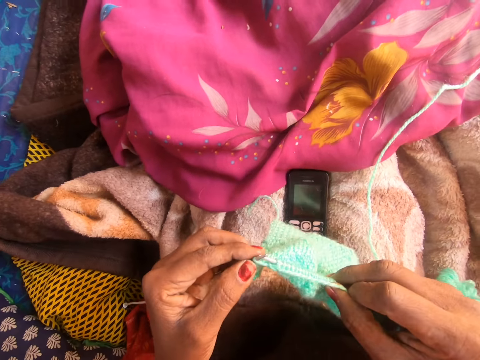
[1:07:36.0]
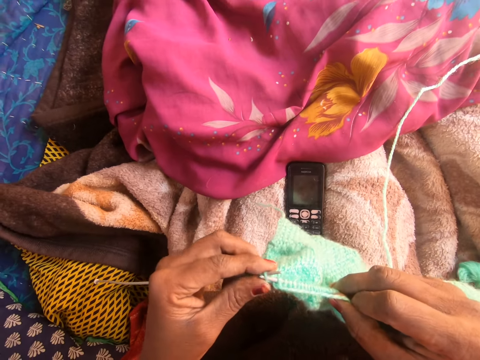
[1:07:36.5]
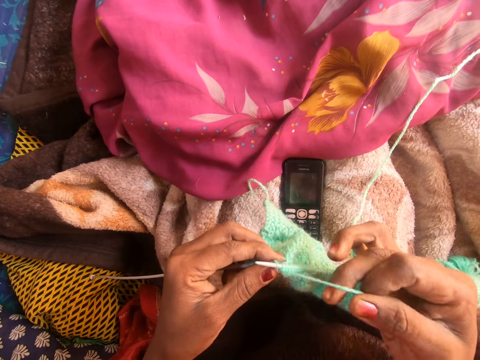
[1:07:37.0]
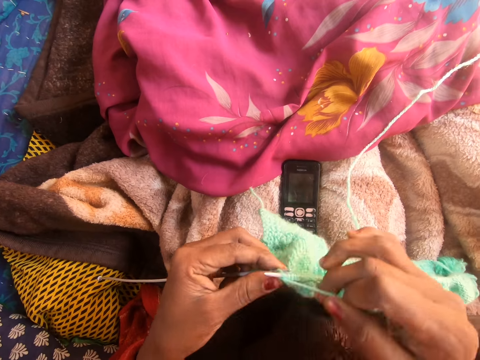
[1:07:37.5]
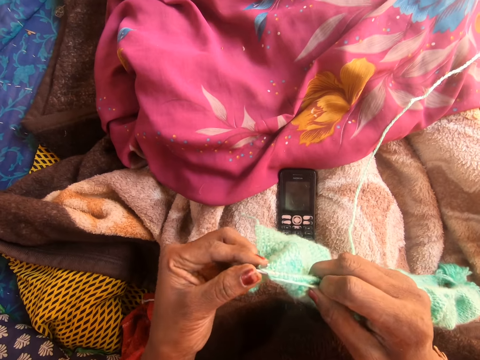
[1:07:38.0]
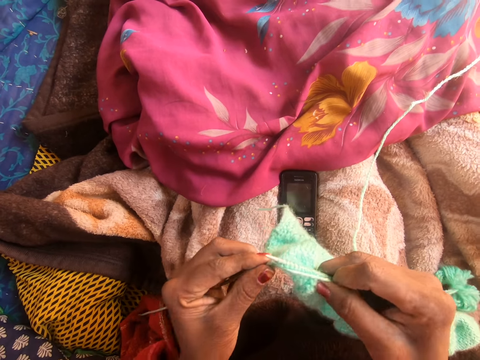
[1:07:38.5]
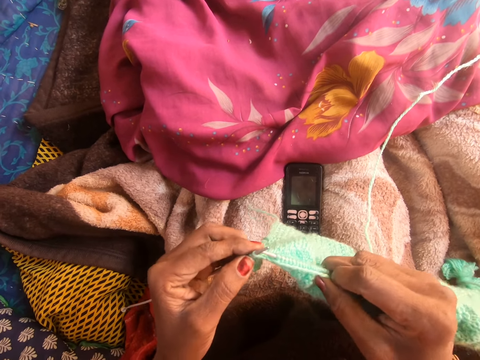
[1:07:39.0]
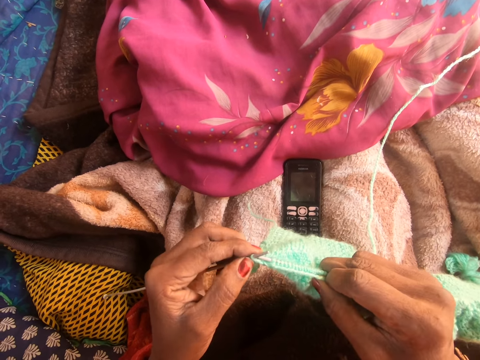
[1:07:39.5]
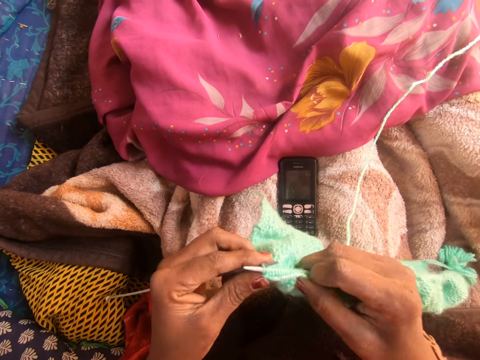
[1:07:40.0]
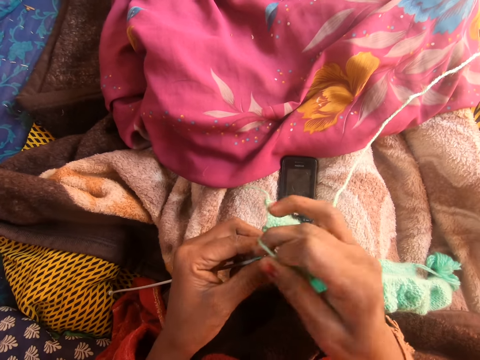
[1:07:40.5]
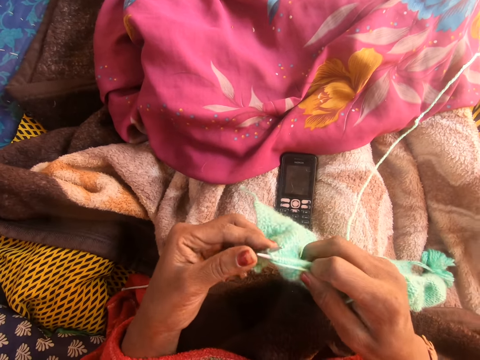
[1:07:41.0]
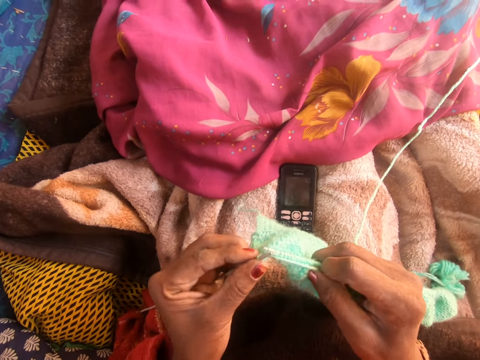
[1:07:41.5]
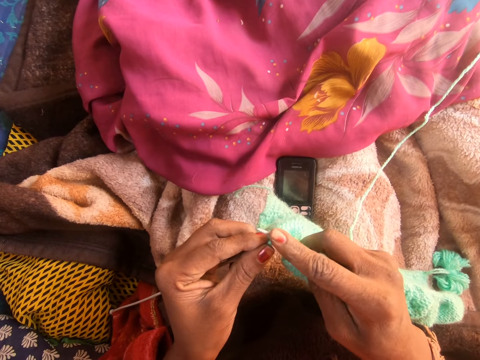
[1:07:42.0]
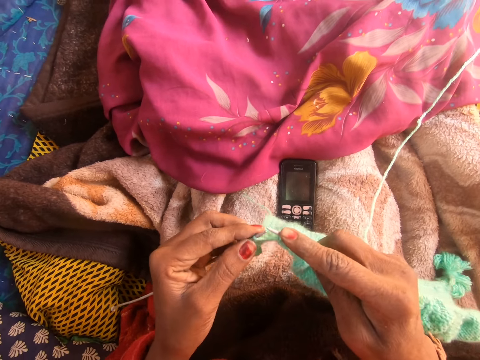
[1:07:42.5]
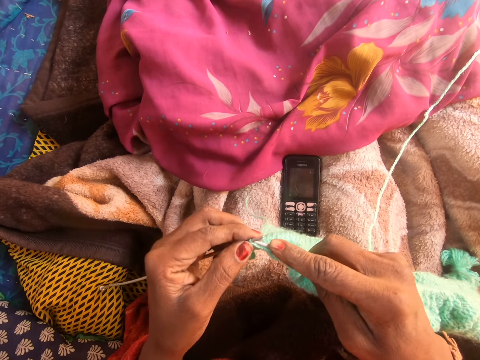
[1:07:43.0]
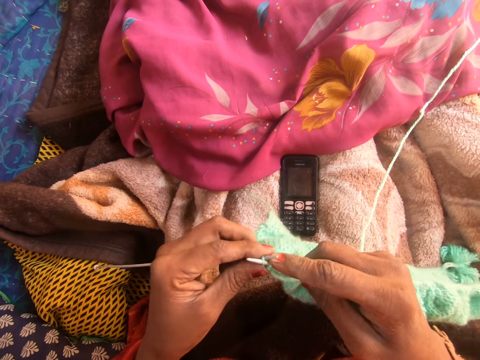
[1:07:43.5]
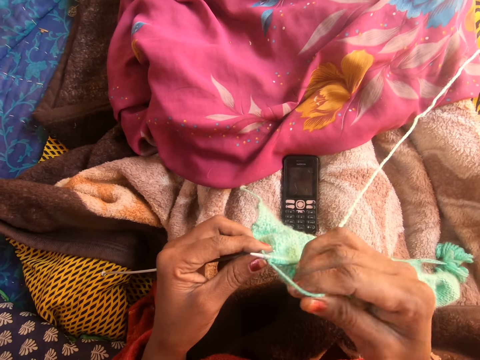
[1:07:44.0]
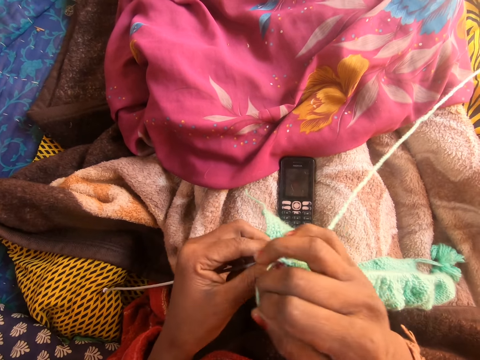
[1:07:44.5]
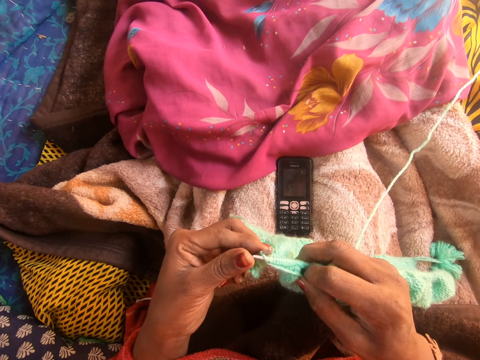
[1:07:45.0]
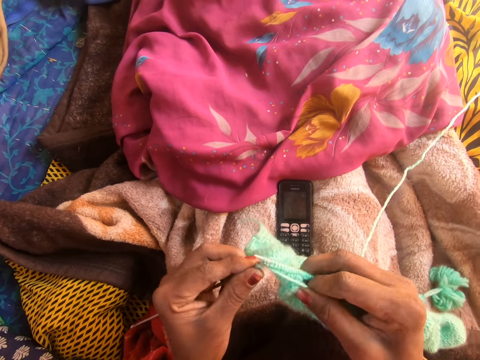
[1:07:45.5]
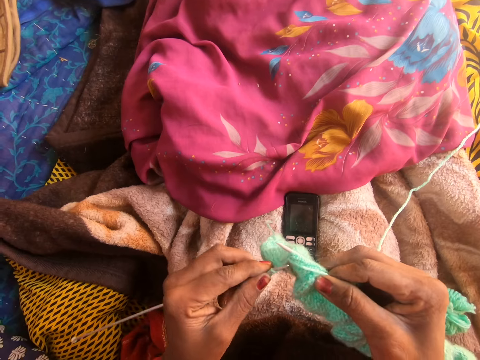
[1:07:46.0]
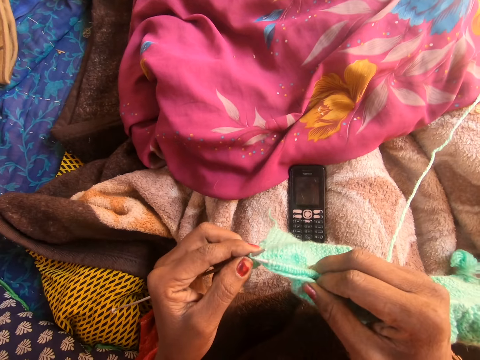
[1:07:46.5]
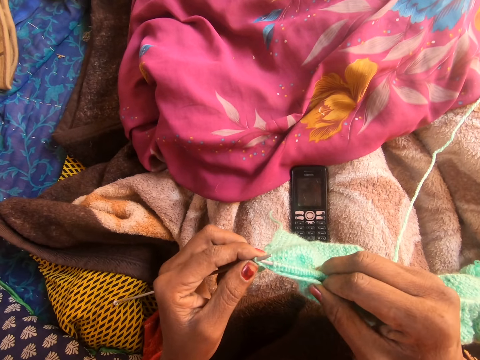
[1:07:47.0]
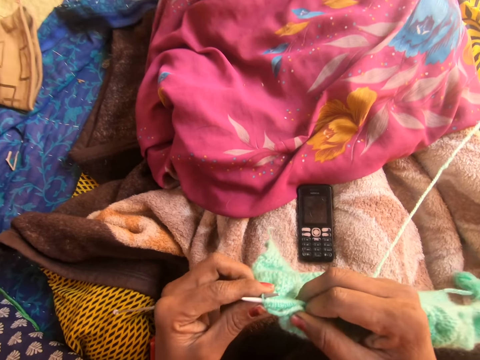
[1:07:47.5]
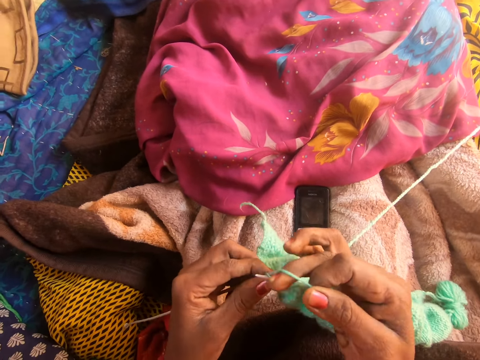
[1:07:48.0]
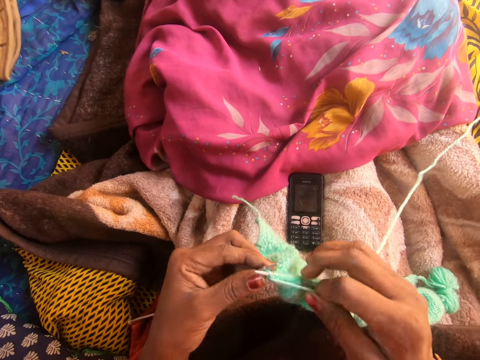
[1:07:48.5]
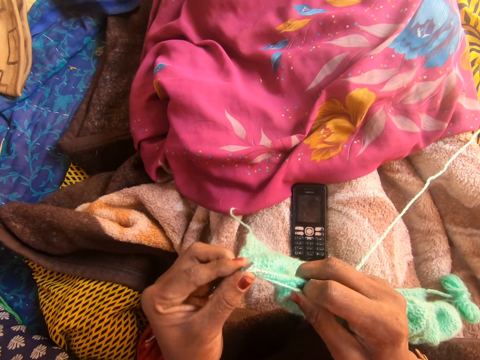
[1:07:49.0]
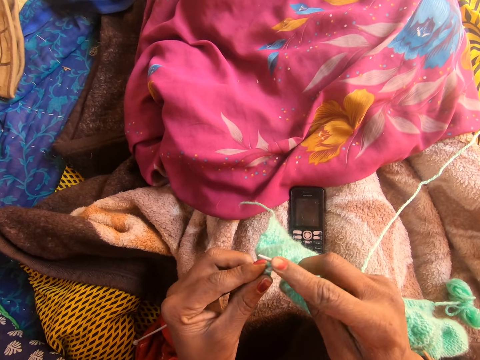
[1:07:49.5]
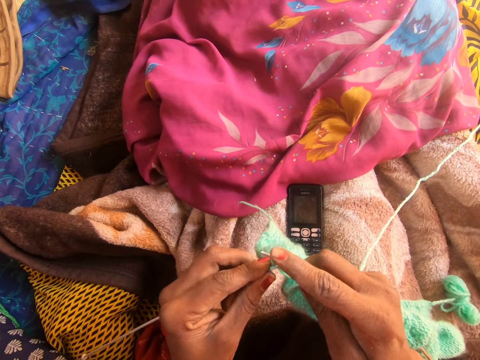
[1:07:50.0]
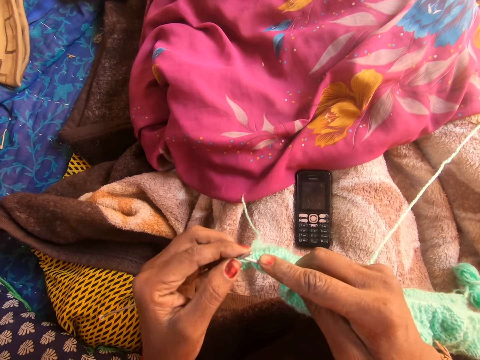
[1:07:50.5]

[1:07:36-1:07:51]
The camera wearer knits the wool with the knitting needles. They talk to a person on the phone.

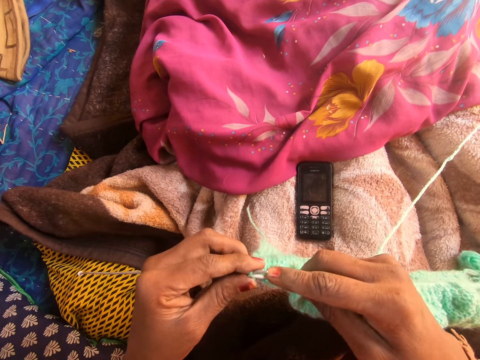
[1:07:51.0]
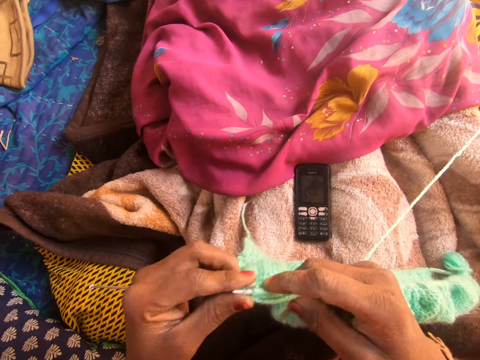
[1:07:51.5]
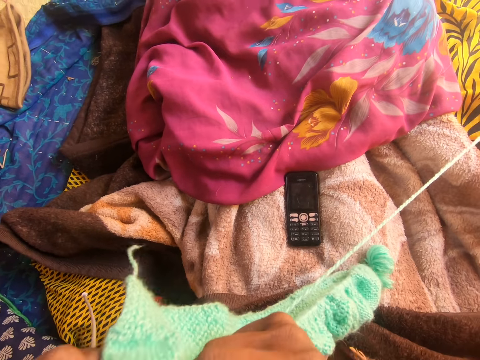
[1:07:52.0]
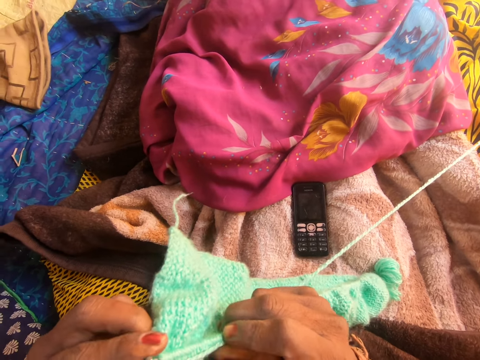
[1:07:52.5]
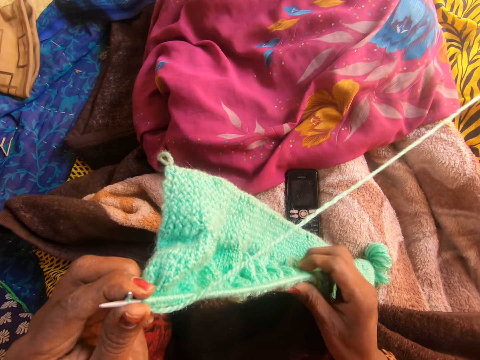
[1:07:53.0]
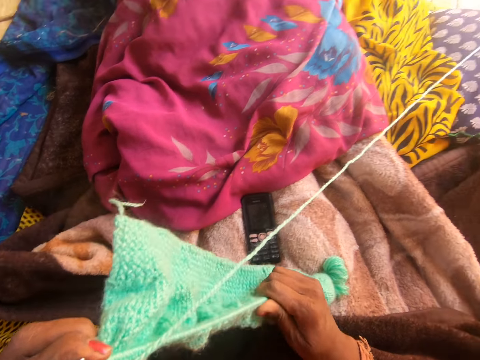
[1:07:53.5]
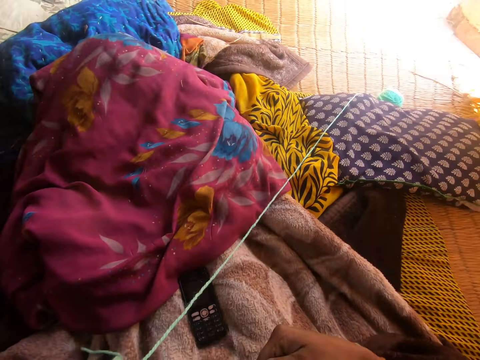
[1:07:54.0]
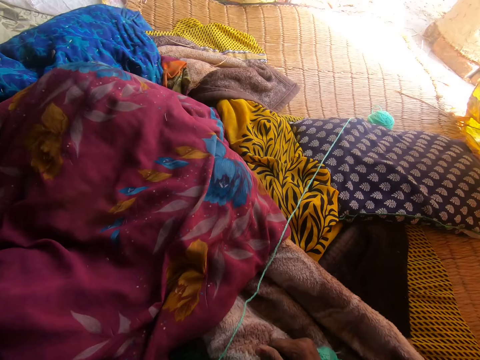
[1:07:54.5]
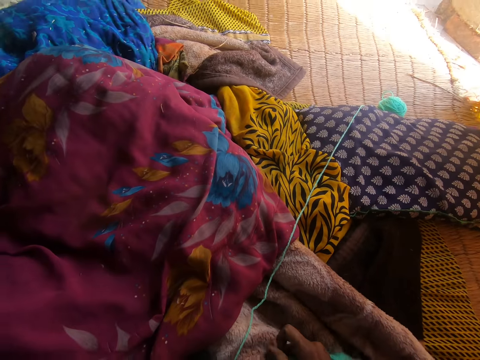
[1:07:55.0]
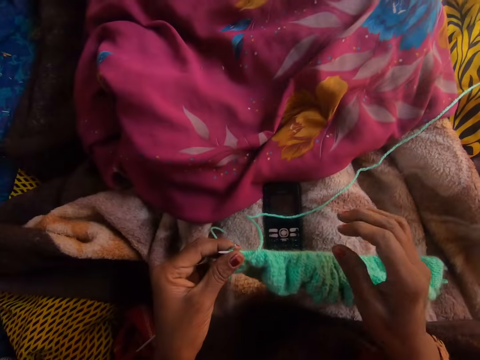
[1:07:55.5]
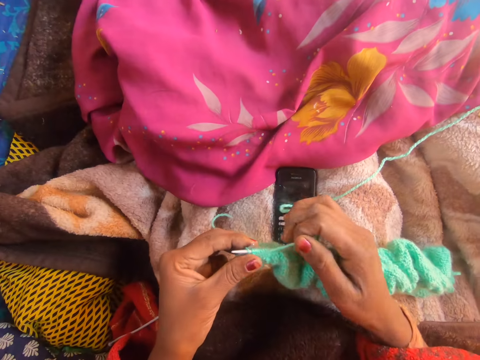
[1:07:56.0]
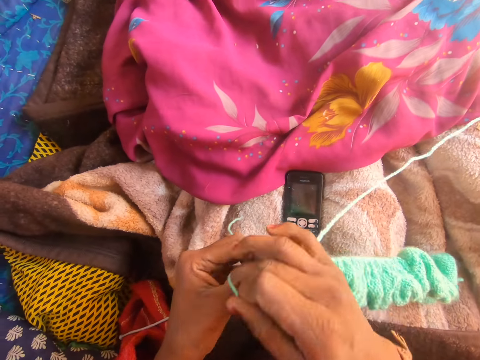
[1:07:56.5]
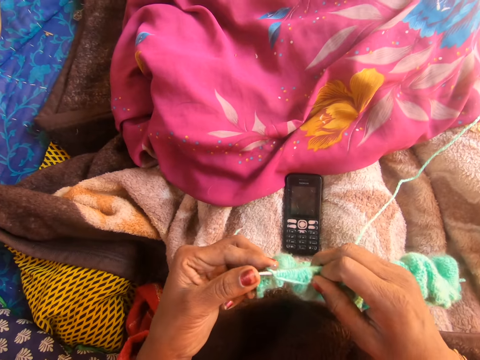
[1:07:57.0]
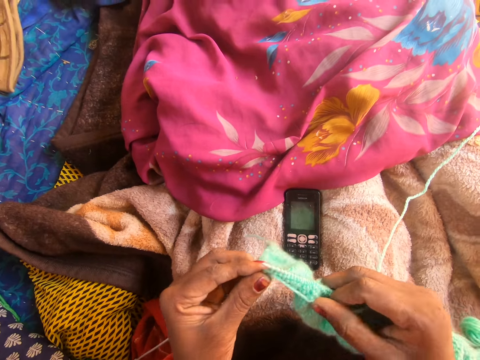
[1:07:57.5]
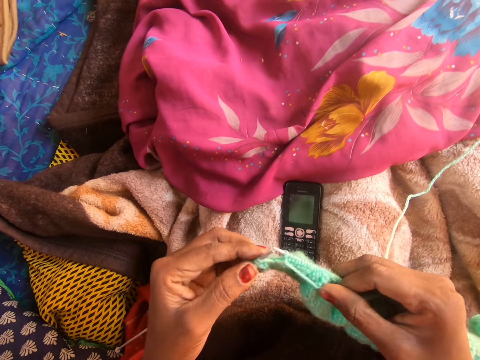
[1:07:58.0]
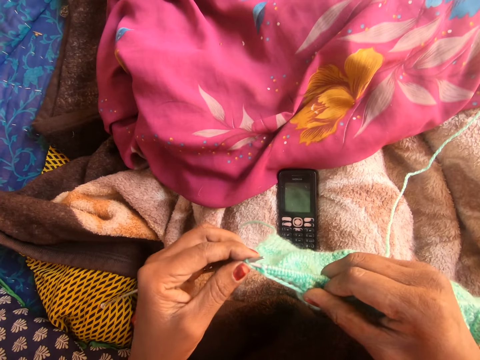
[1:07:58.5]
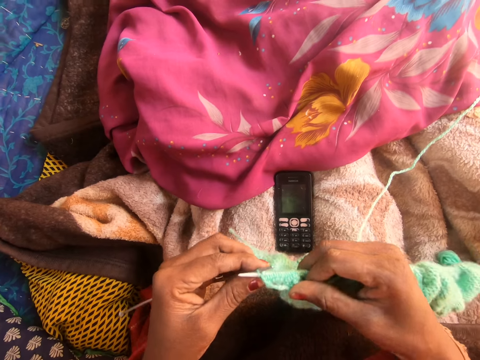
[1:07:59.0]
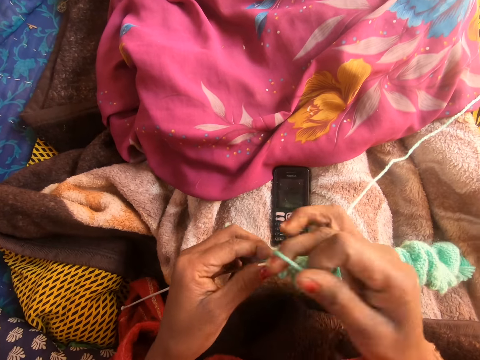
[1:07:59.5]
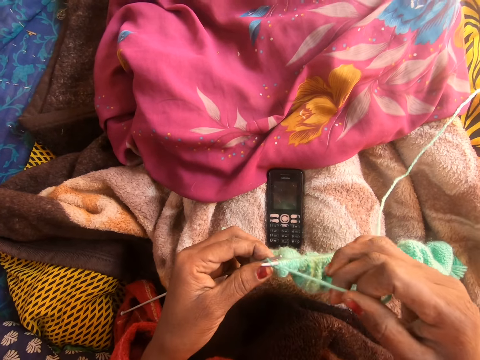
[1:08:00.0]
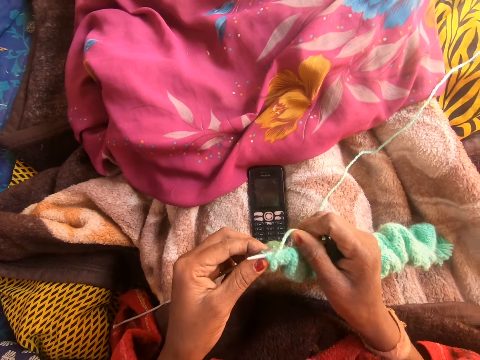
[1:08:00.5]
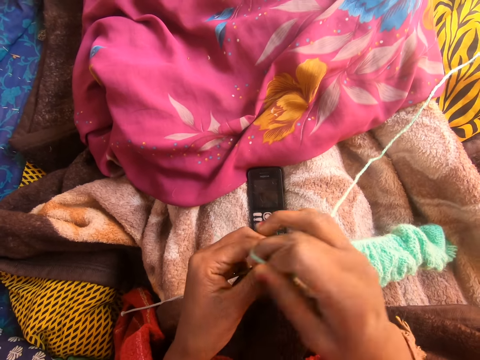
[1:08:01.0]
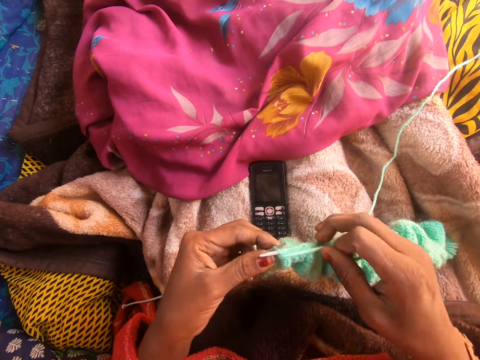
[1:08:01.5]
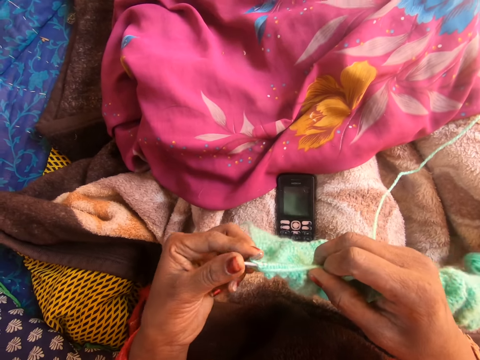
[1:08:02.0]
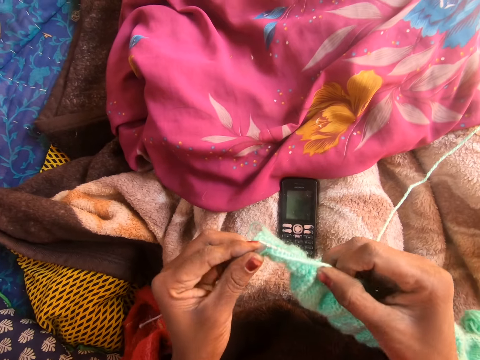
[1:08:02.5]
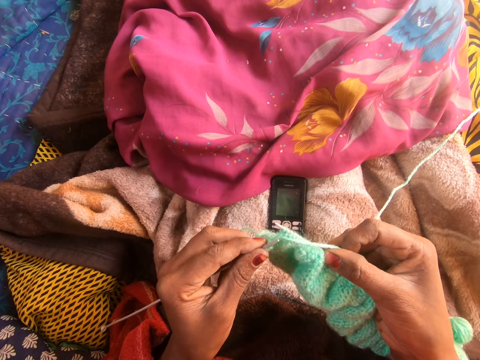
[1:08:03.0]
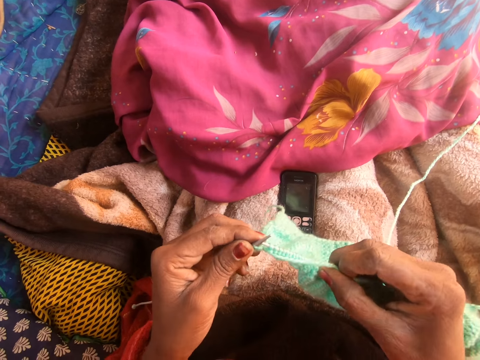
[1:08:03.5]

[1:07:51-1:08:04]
The camera wearer knits the wool with the knitting needles. She adjusts the yarn along the knitting pin with her right hand. She pulls the knitted wool towards her right hand. She talks to a person on the phone. She knits the wool with the knitting needles.
